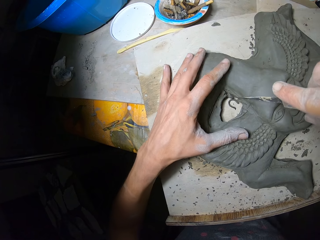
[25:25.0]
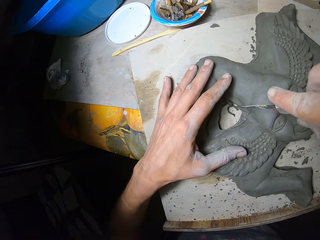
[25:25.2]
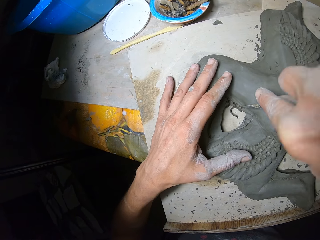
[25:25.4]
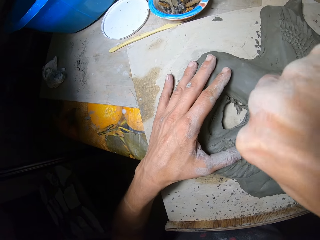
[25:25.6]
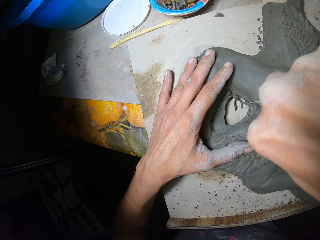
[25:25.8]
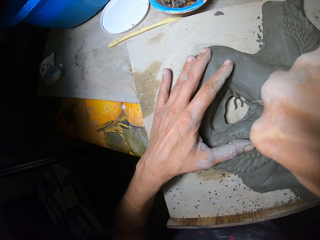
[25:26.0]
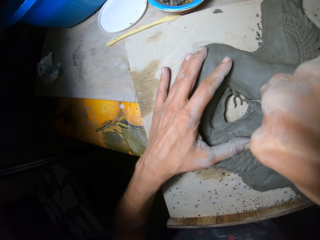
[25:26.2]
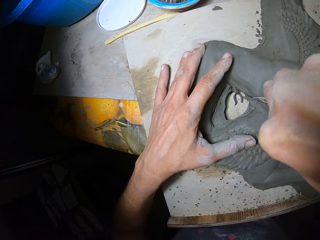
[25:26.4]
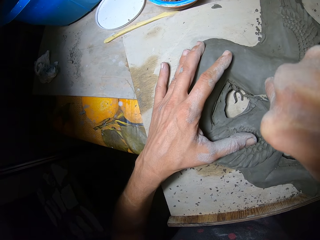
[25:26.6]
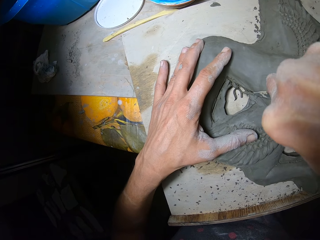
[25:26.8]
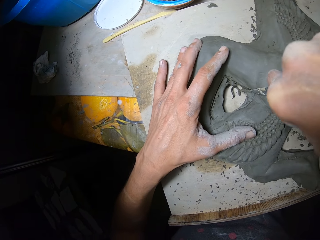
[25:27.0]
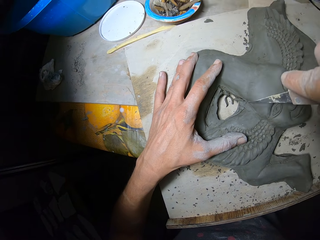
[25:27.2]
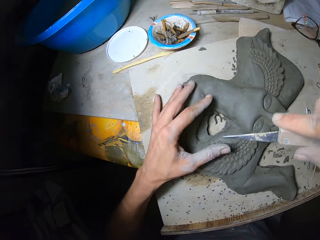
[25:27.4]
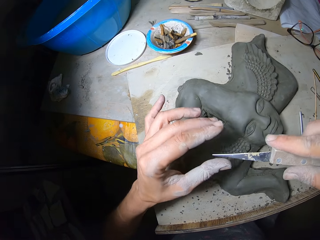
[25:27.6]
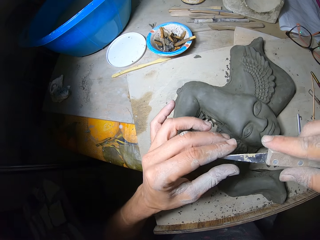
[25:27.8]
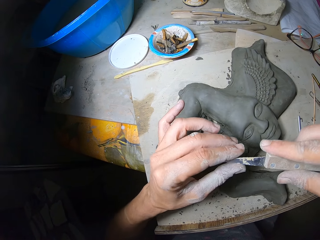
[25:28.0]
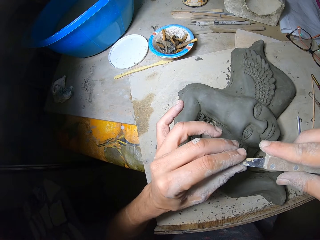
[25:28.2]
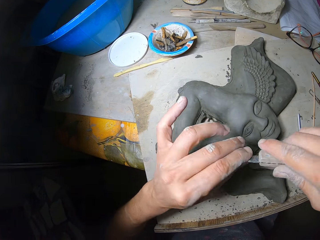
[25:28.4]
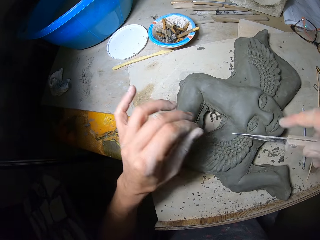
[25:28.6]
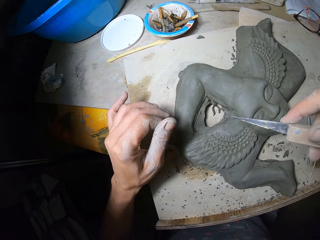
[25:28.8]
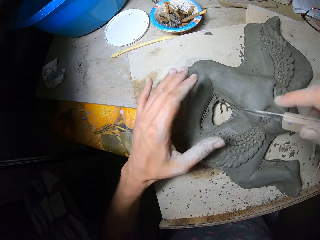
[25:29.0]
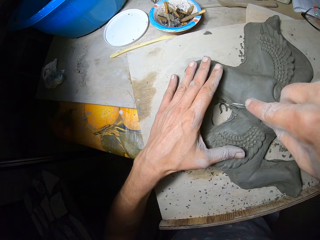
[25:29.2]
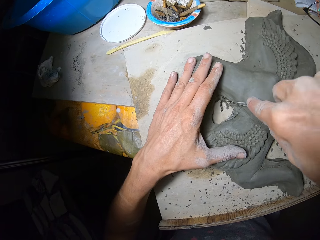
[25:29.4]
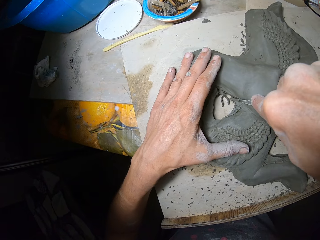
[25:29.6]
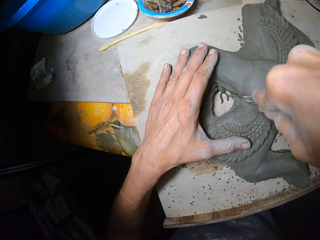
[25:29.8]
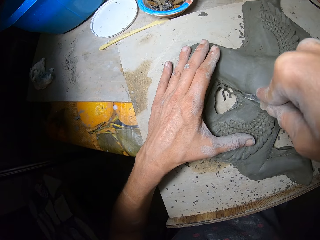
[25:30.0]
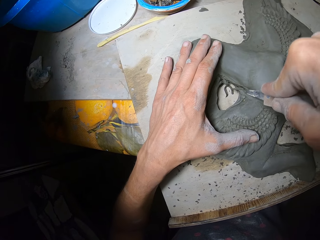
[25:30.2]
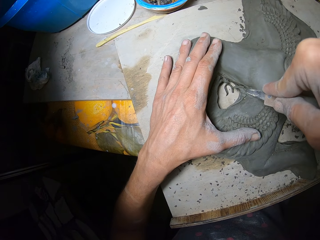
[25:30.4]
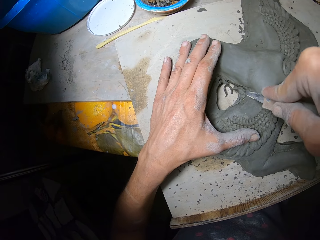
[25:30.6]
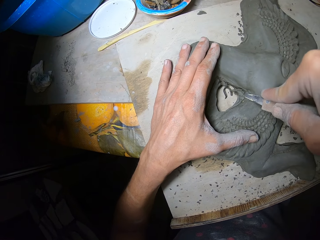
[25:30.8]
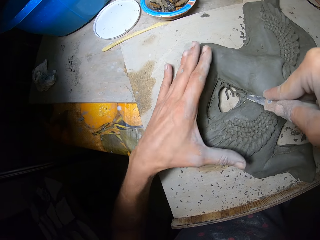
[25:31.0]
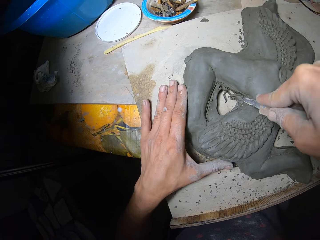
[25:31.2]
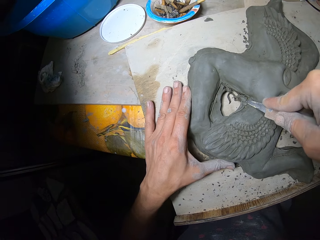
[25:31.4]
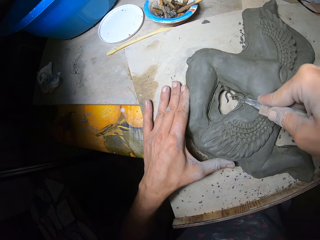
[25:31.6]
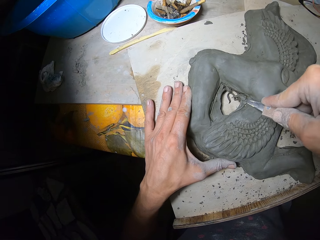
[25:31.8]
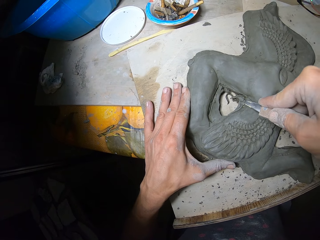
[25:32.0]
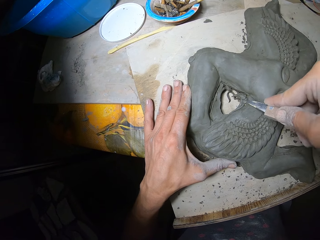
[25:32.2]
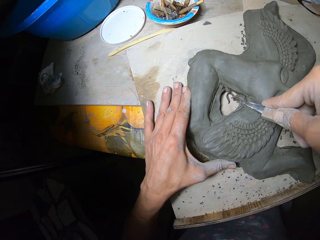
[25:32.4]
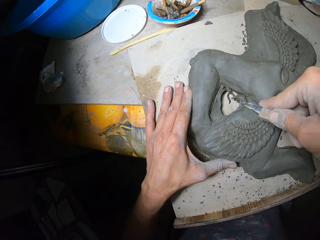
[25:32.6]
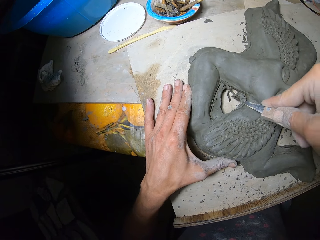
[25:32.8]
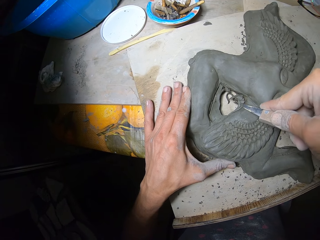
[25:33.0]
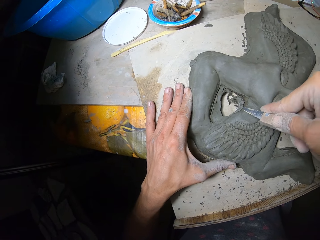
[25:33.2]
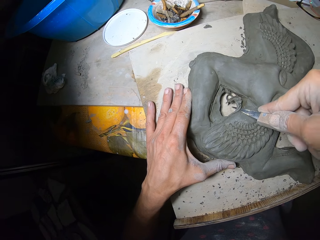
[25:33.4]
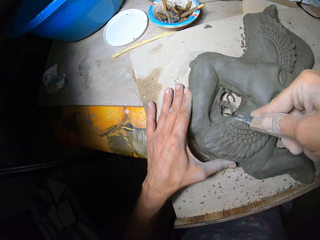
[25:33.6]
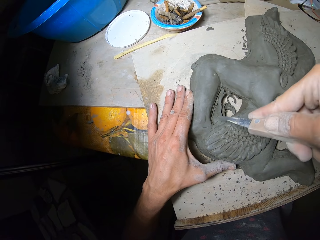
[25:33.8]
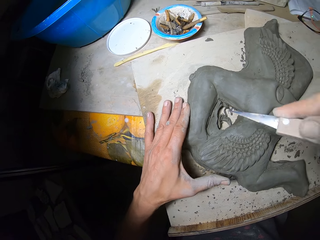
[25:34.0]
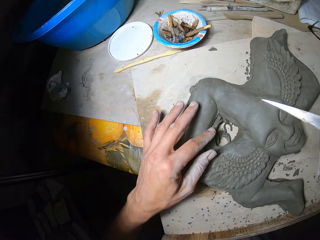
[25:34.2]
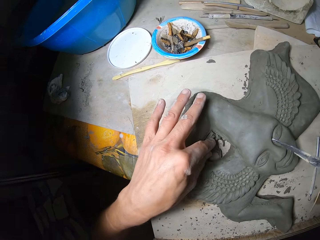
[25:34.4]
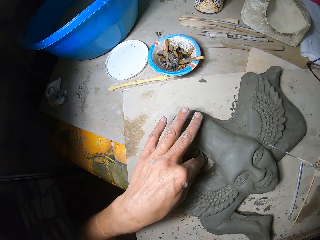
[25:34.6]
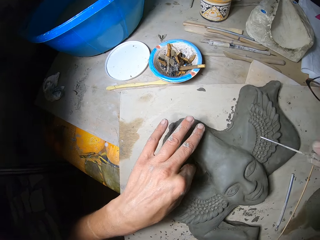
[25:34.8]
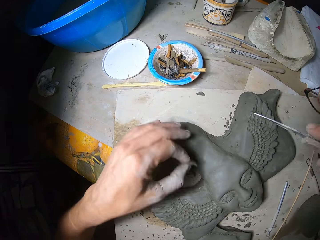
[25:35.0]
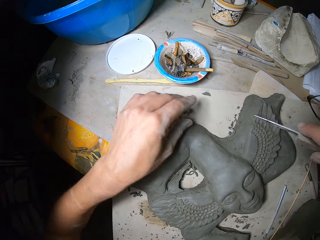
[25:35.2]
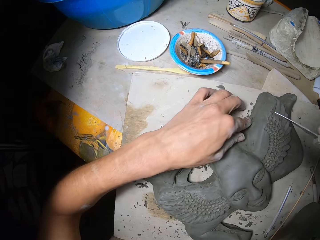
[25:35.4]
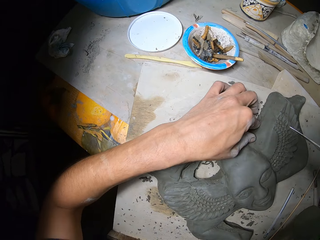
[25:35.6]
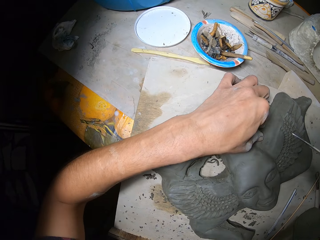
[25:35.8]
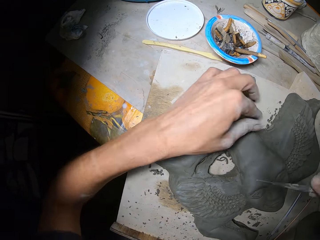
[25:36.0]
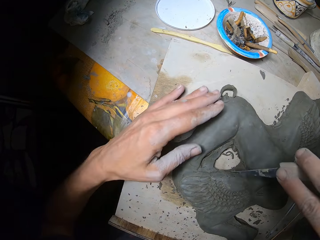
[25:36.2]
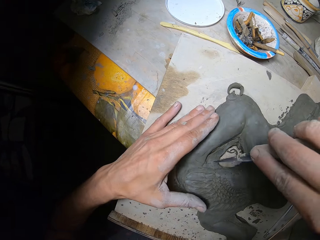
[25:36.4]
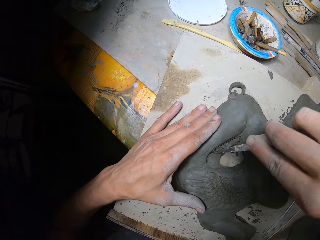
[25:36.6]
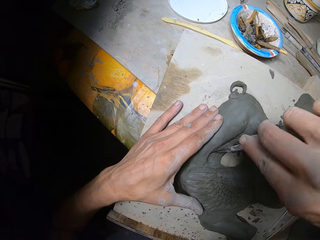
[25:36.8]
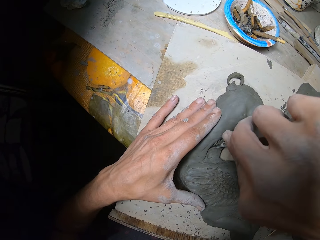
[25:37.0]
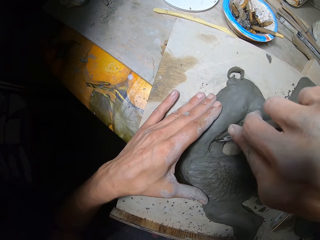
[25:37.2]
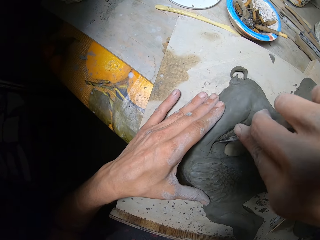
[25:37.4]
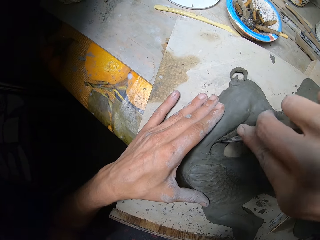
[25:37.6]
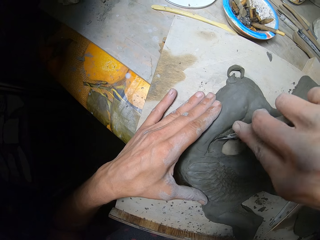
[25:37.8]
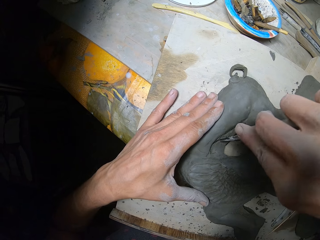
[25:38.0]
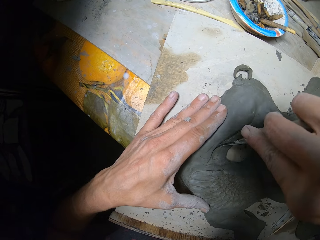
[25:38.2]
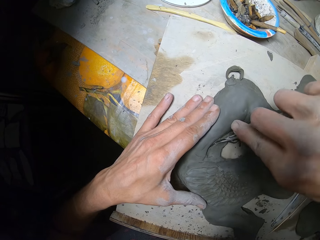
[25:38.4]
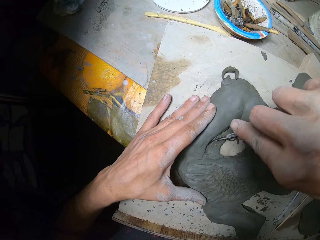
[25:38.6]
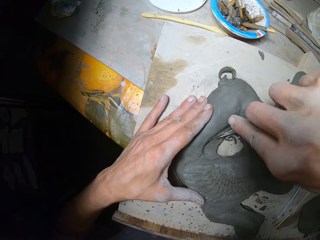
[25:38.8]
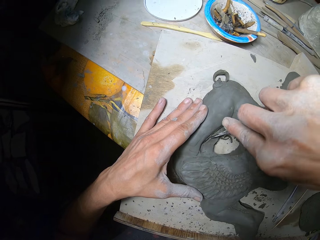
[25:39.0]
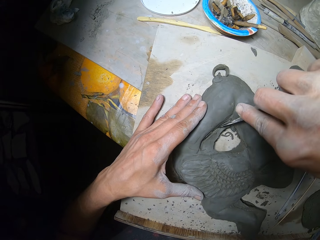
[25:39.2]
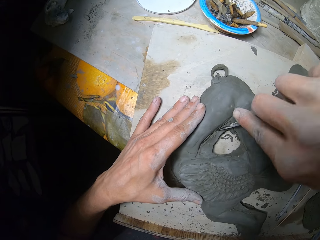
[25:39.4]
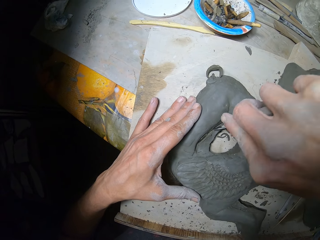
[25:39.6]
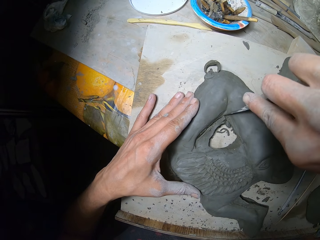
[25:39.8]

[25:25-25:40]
The camera wearer dusts off the sculpting knife with his left hand. He carves the sculpture with the sculpting knife in his right hand. He picks up a plasticine piece from the table with his left hand. He drops the plasticine piece on the workbench with his left hand. He carves with the sculpting knife in his right hand.

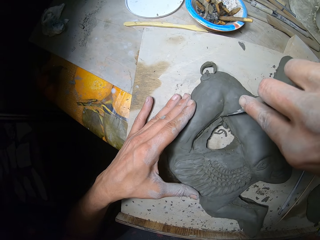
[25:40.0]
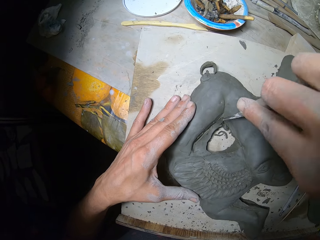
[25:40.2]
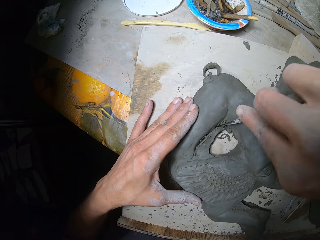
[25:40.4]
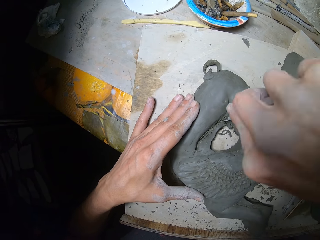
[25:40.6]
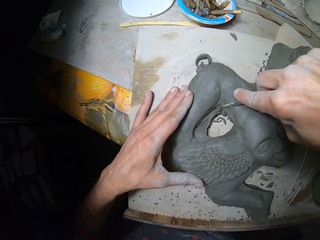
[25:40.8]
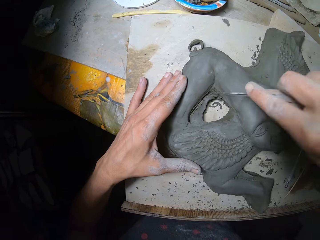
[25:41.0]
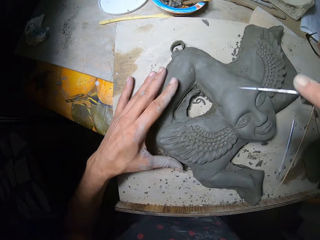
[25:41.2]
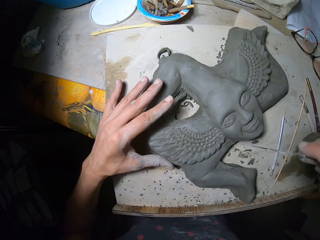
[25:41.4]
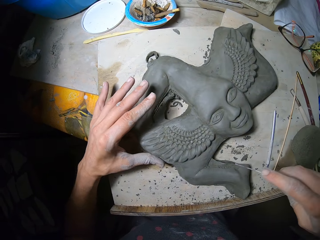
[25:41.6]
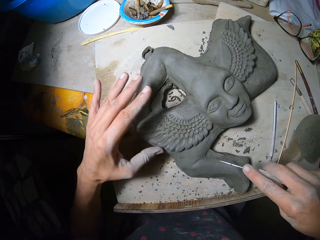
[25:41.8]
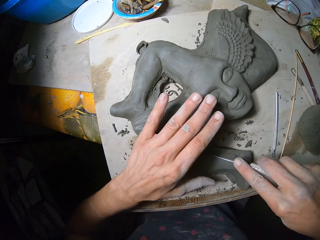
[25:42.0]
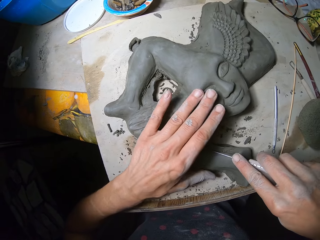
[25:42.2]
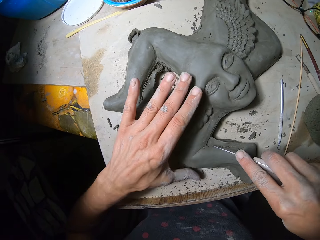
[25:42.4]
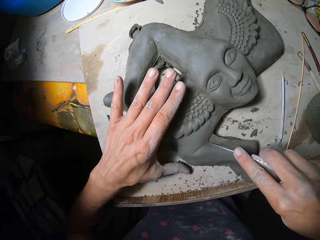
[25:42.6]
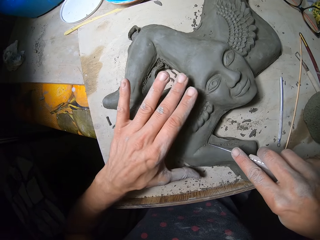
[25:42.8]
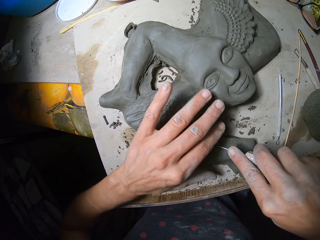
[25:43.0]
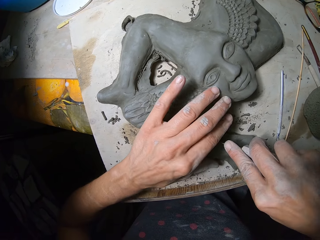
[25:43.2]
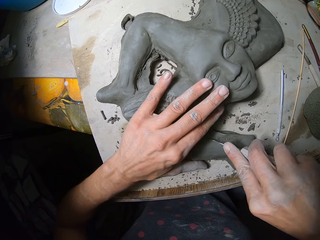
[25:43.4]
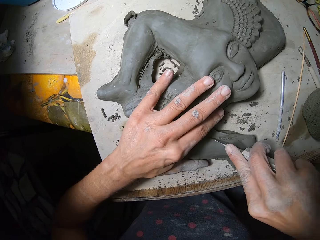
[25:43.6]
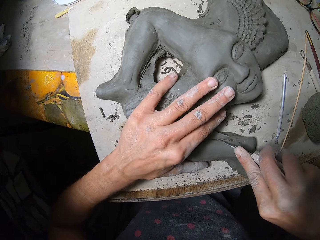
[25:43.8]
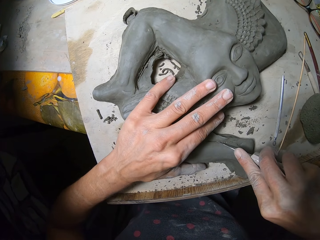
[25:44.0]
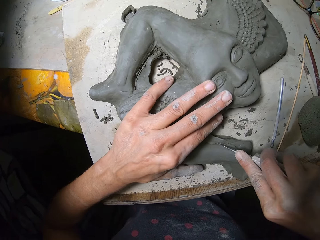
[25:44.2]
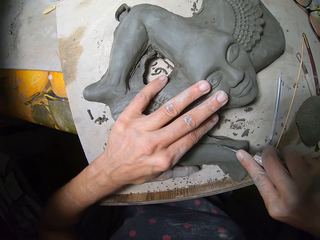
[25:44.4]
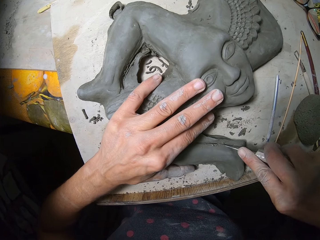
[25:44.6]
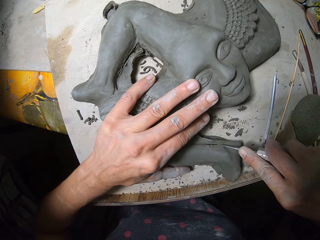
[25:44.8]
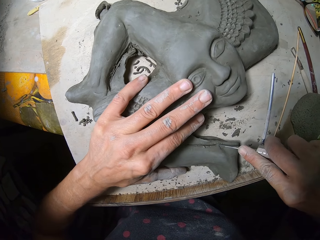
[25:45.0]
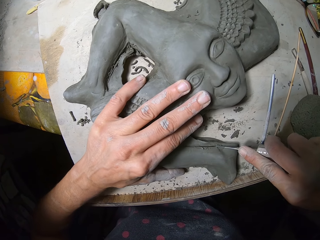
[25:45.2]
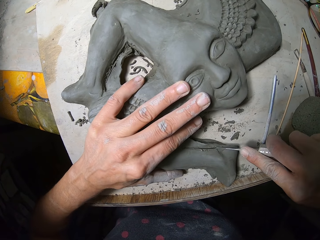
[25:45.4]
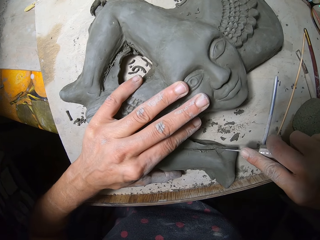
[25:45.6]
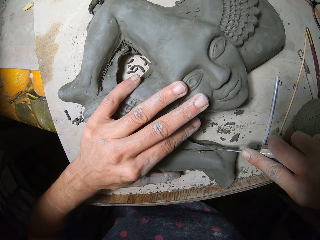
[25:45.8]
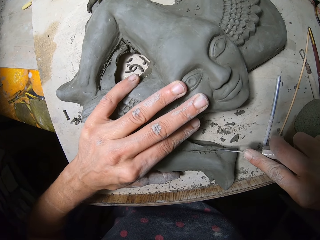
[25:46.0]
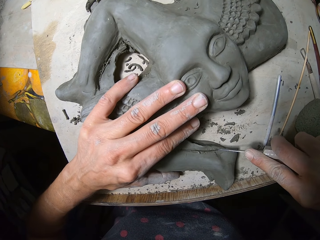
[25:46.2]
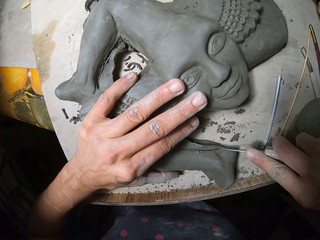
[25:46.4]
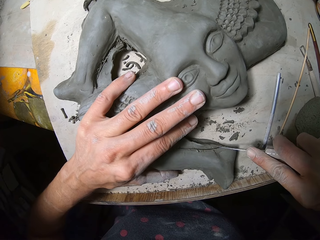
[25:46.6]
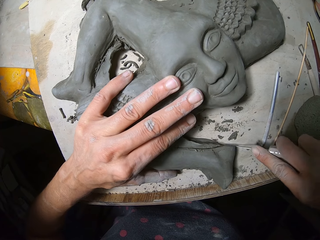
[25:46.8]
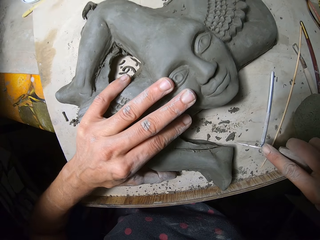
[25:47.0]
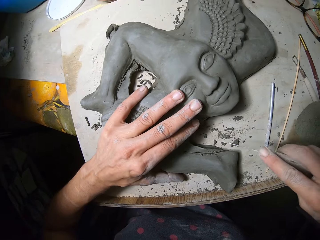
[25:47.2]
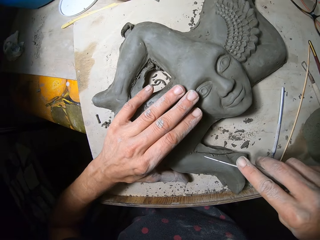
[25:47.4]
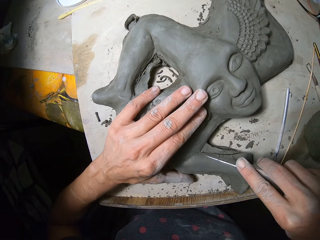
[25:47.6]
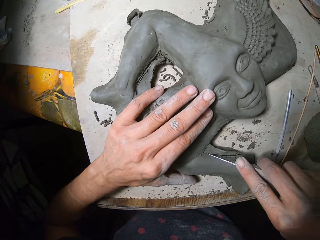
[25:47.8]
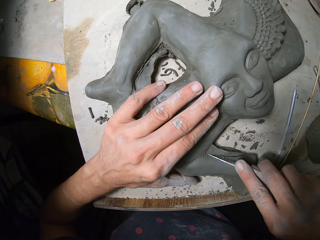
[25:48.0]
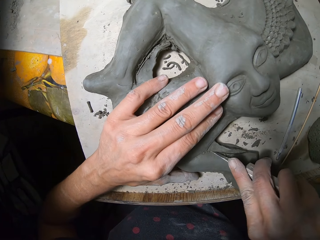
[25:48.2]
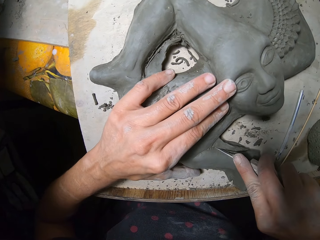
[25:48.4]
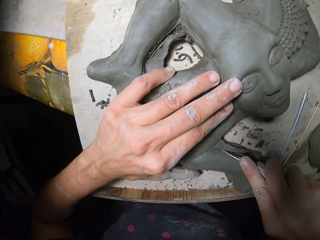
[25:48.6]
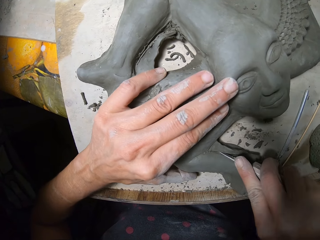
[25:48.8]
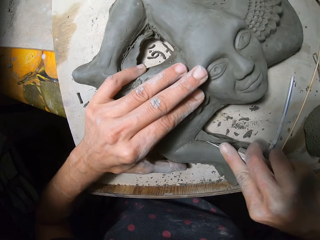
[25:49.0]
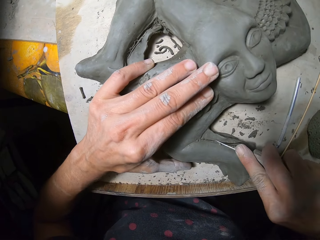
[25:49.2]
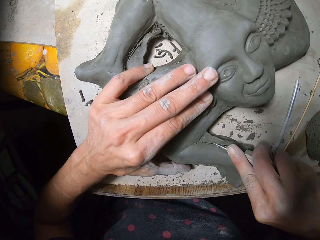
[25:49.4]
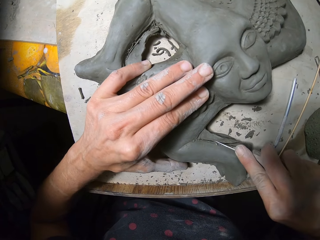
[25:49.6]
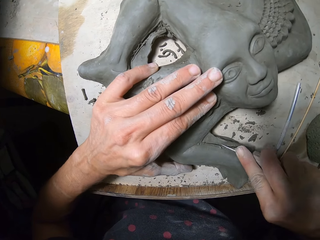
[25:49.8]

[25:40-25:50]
The camera wearer moves the sculpture with his left hand. He carves with the sculpting knife in his right hand.
